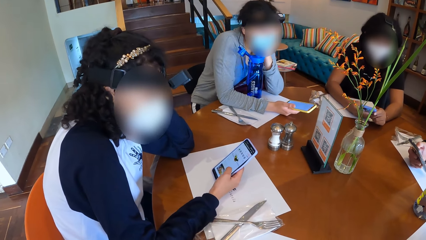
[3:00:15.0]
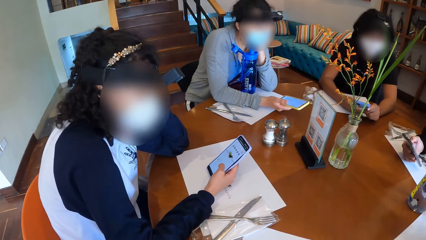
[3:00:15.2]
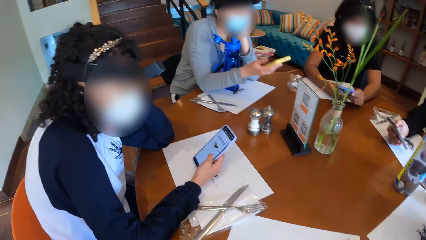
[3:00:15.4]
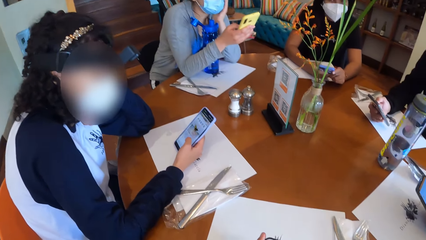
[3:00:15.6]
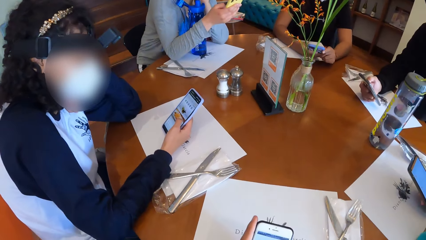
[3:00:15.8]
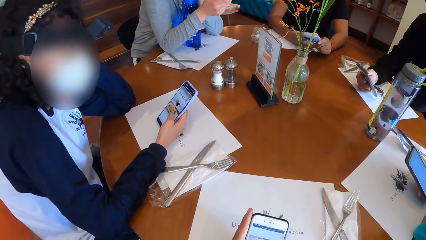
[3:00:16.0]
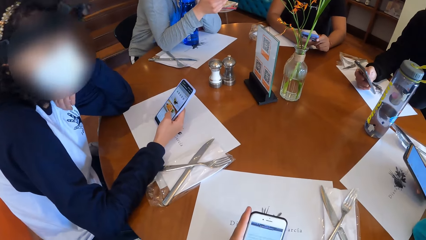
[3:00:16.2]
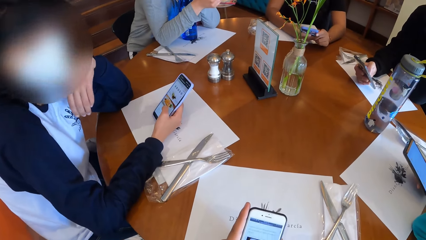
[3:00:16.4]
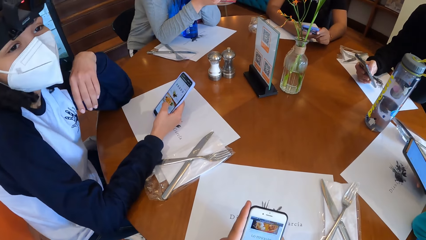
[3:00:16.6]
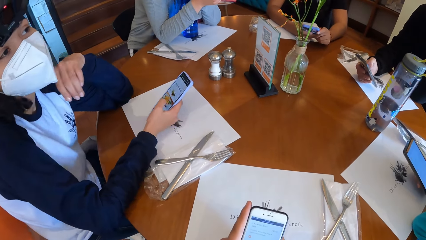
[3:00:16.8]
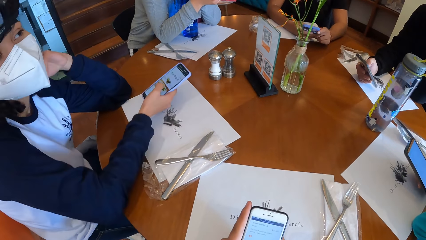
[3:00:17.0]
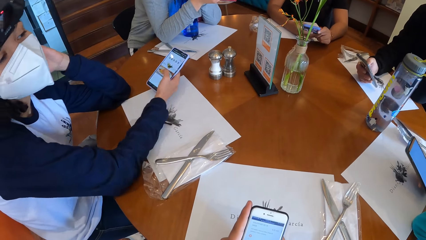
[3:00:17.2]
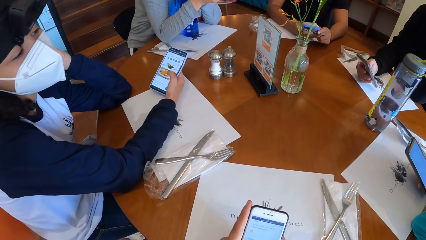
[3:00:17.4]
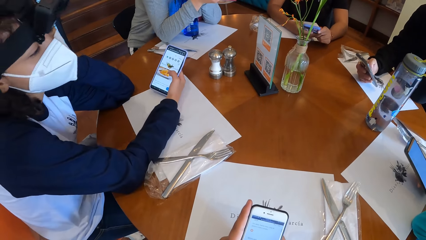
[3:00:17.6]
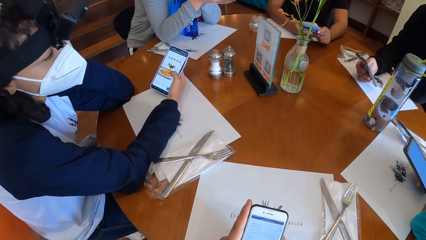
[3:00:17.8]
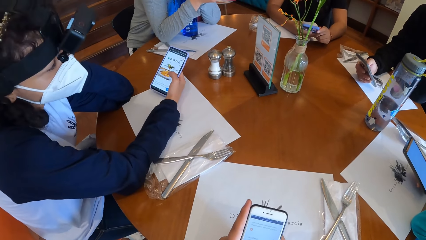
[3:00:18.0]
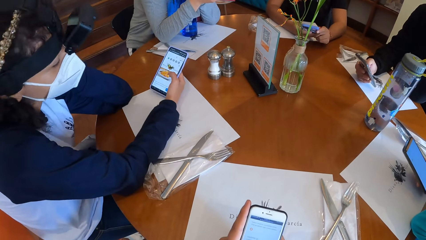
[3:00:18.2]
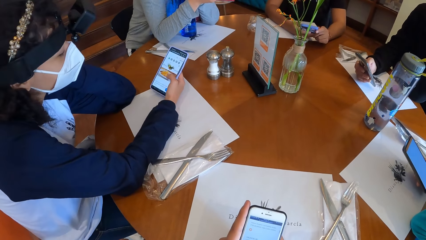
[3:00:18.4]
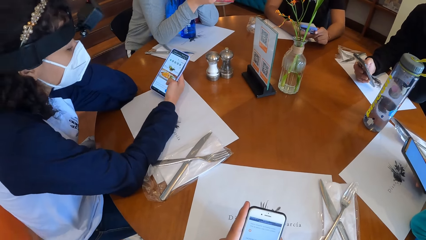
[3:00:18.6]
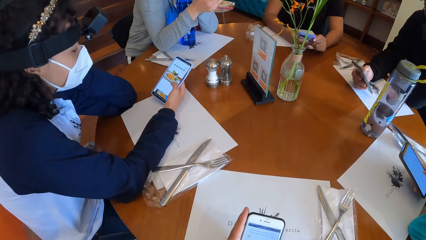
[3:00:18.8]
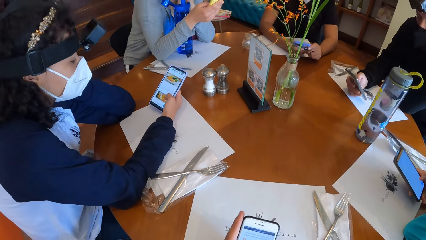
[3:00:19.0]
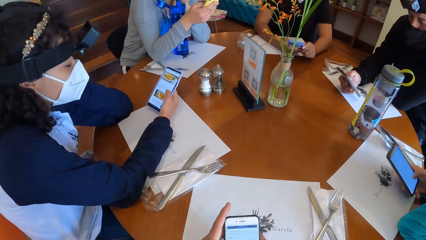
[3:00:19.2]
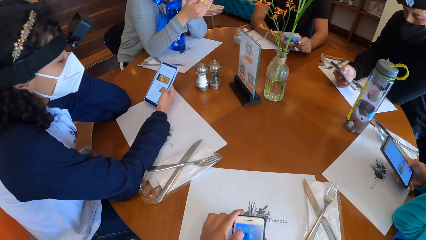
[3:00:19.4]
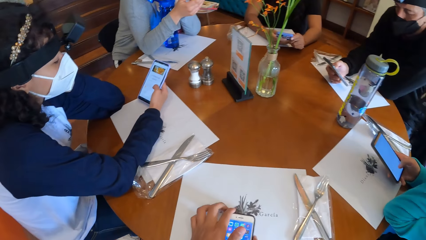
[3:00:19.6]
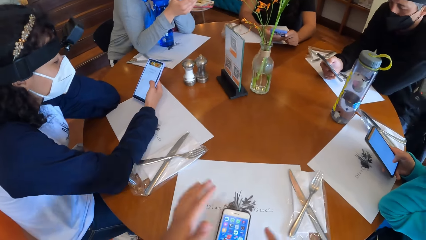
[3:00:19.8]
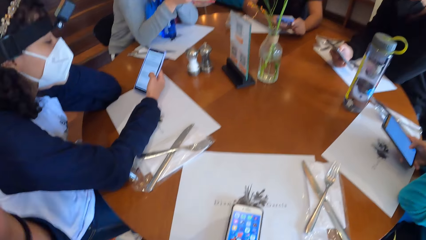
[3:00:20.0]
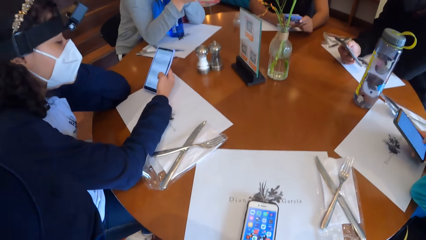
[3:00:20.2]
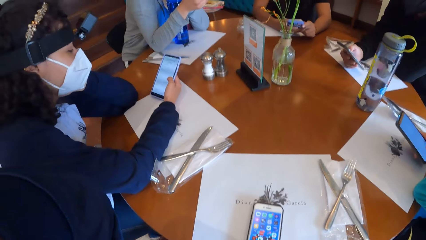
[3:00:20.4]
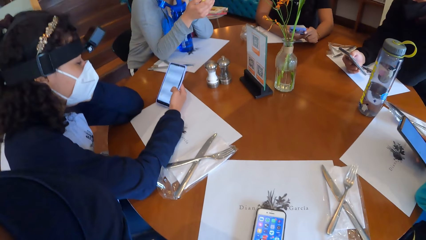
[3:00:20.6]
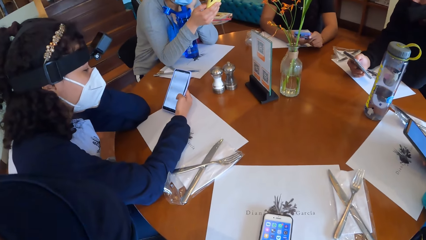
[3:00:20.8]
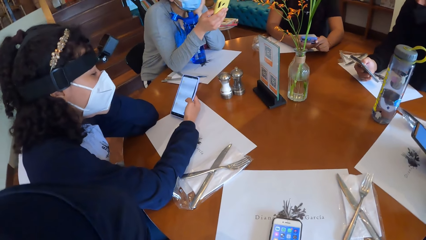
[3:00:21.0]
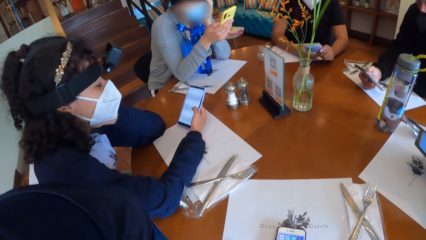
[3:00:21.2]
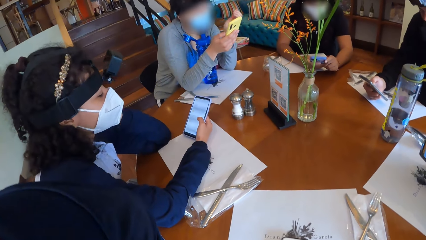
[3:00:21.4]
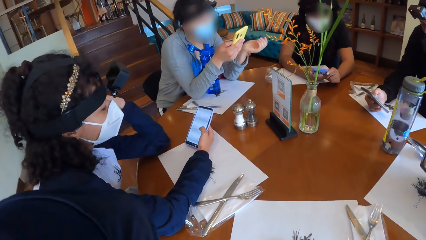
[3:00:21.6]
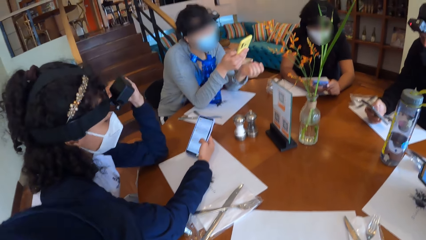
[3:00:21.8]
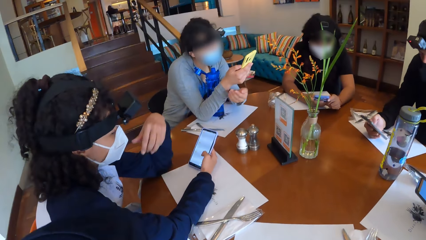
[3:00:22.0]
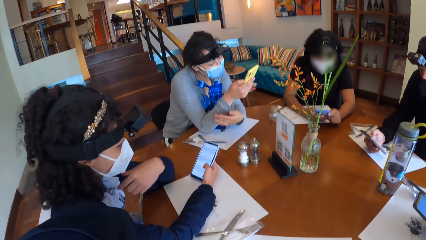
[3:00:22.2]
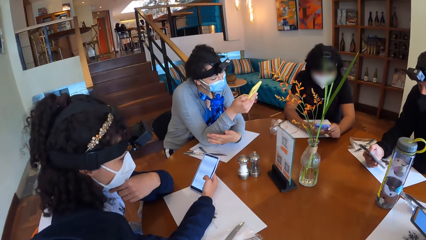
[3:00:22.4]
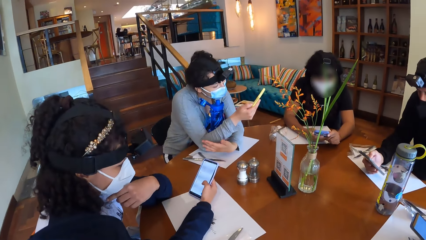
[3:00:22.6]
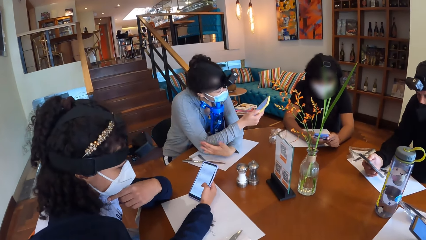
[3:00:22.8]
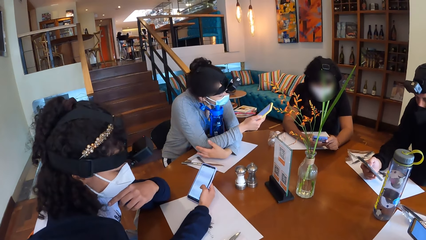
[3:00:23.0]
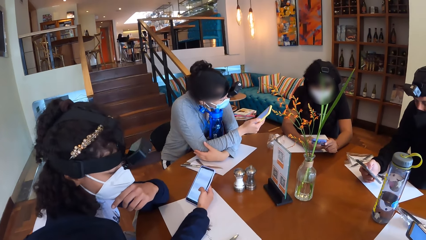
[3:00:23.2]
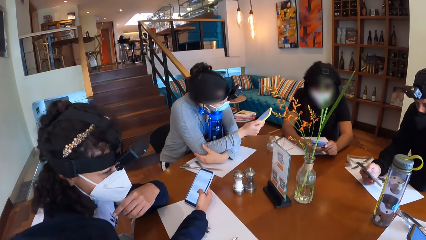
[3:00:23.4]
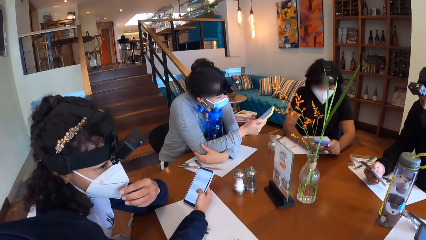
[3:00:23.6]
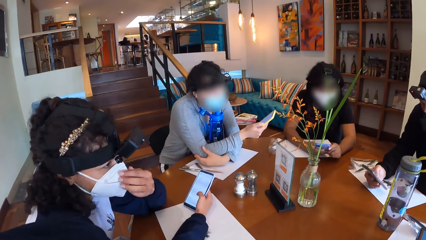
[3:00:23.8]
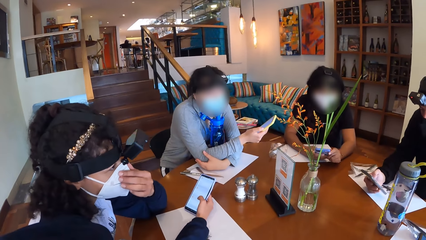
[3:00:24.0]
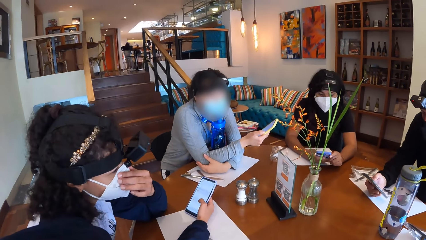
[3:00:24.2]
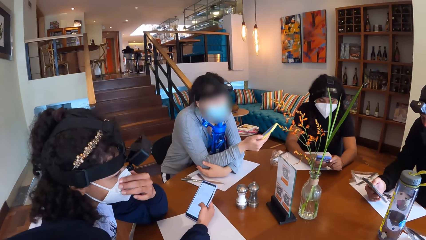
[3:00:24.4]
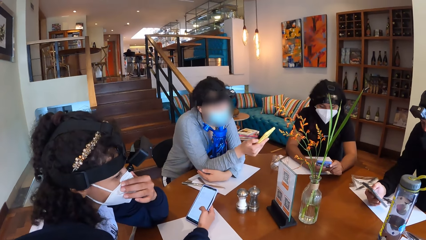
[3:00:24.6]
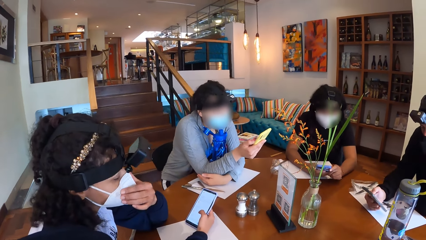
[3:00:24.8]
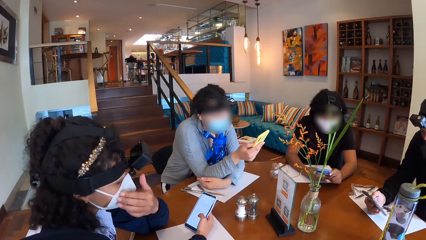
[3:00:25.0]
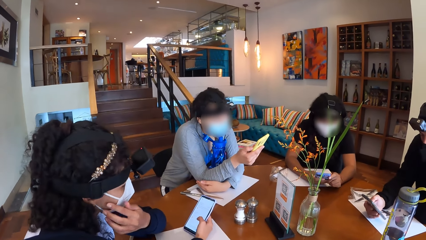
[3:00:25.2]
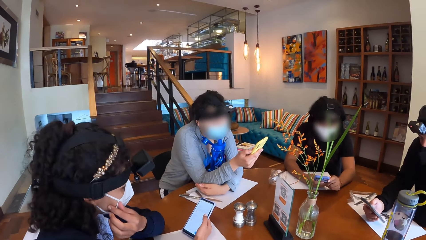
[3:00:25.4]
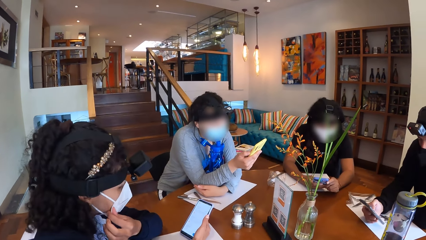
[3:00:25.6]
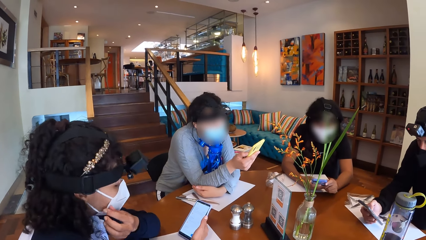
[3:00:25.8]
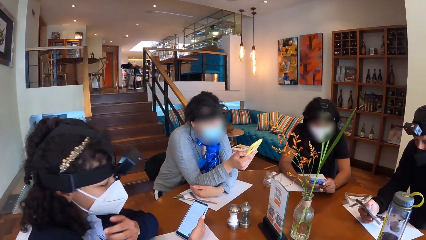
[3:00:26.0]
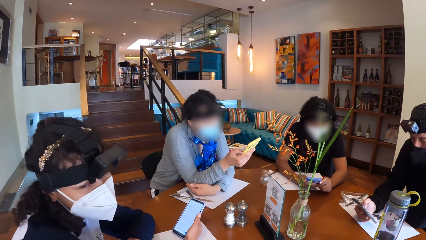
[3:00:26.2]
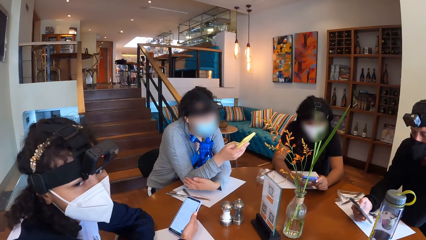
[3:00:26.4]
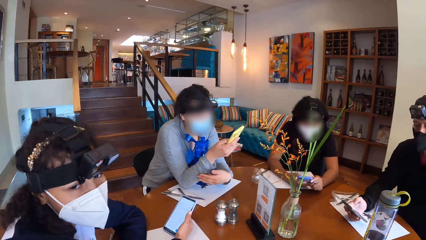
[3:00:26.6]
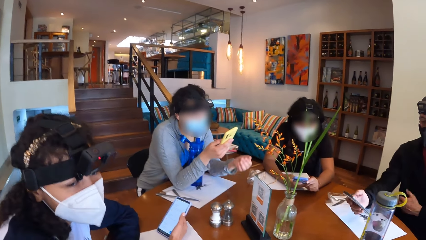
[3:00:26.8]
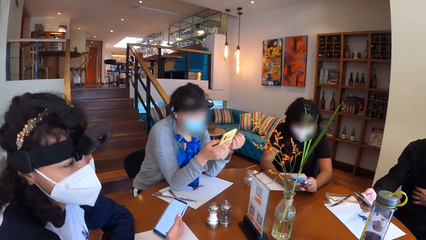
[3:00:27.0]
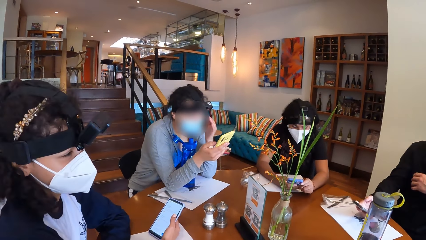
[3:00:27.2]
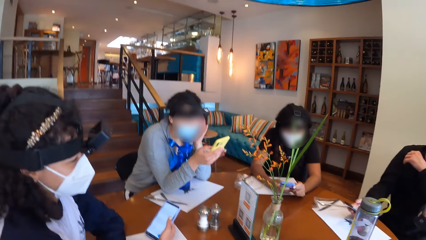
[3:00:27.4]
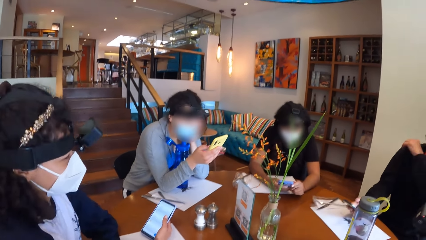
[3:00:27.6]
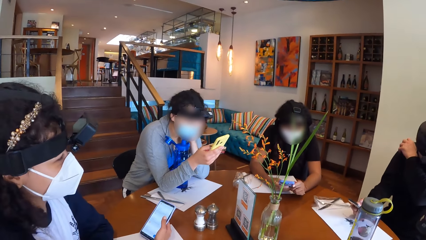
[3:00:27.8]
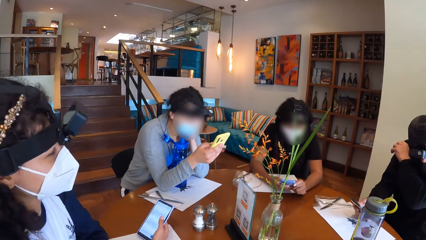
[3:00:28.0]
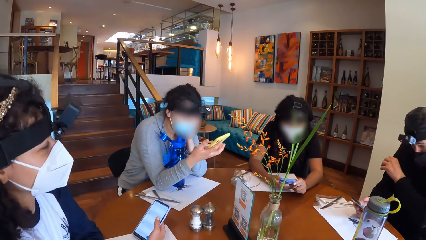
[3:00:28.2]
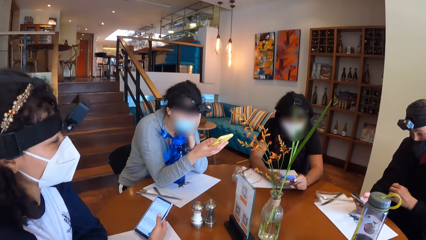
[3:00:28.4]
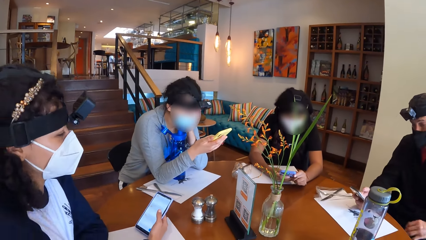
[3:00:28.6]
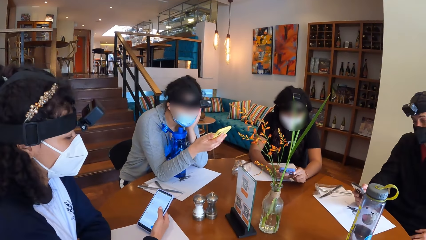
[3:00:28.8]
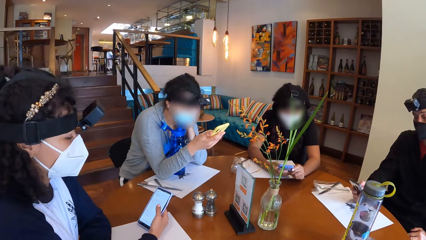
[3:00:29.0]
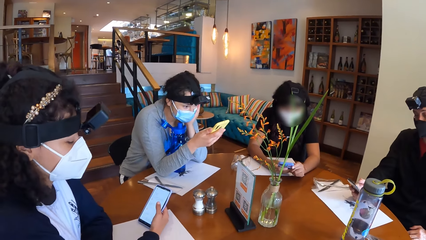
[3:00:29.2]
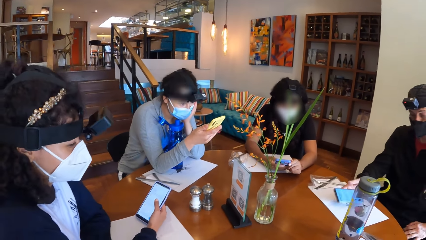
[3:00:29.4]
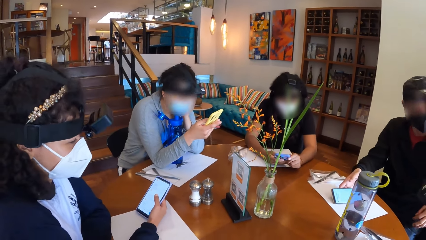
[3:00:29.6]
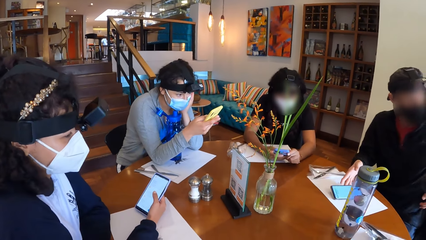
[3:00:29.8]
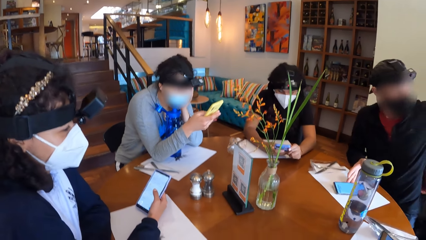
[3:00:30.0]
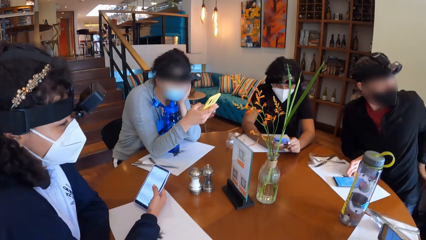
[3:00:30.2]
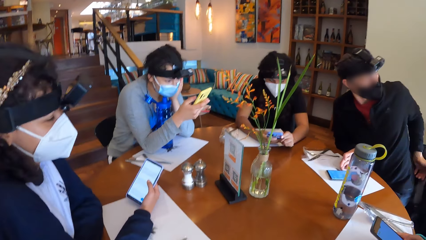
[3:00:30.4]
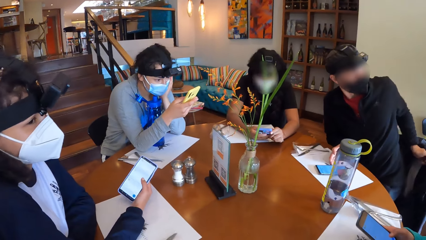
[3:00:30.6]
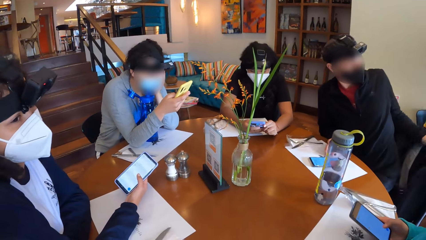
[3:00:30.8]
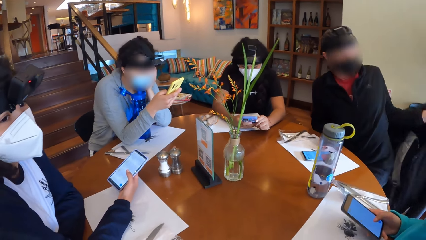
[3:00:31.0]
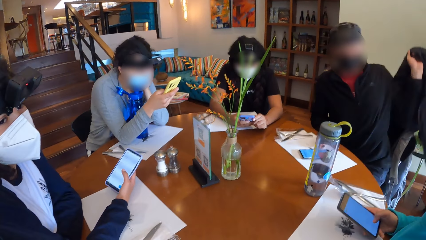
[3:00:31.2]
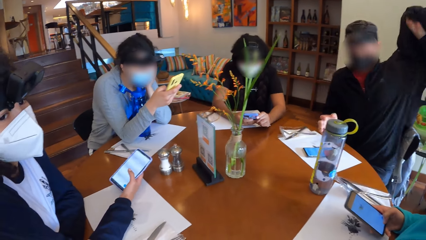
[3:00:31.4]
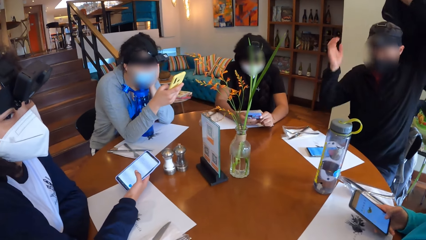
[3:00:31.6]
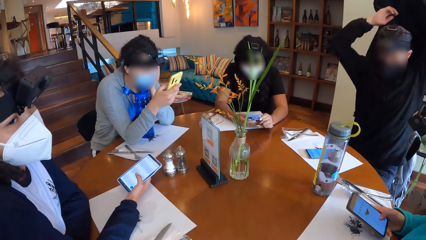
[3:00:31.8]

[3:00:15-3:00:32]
The camera wearer scrolls the phone, puts the phone on the table and looks around. A woman adjusts her face mask with her left hand. A man drops his phone on the table with his left hand.
